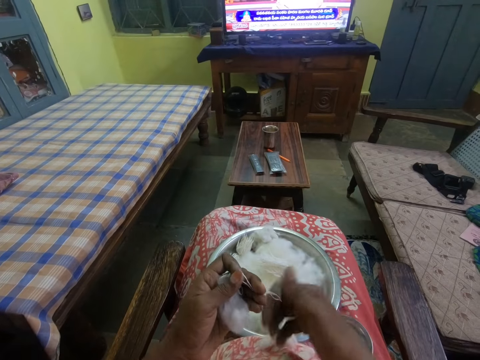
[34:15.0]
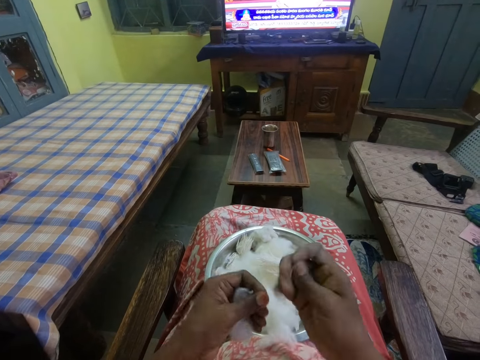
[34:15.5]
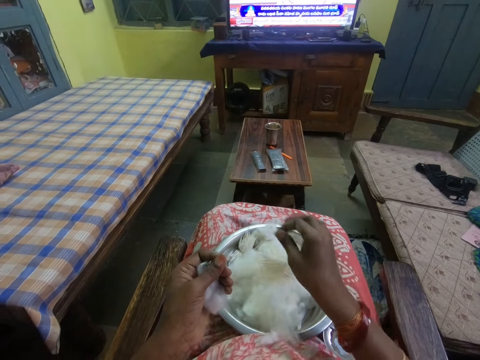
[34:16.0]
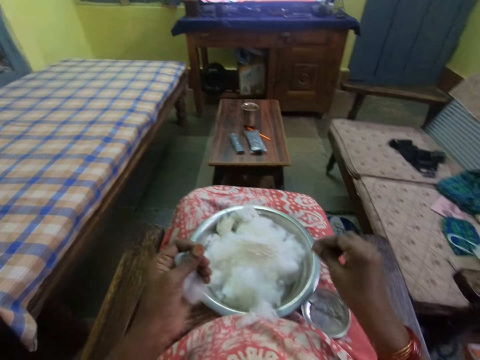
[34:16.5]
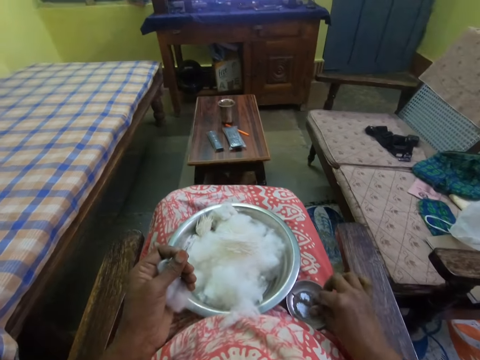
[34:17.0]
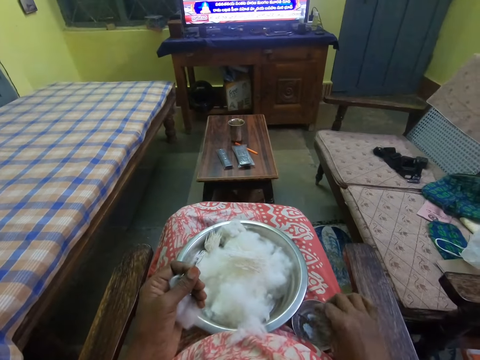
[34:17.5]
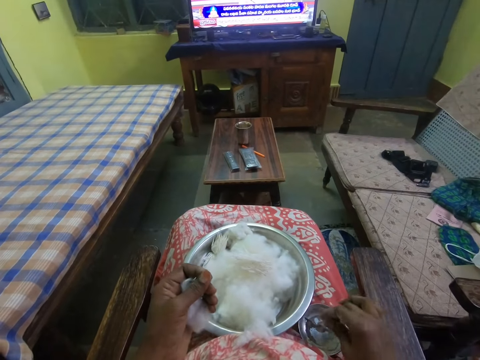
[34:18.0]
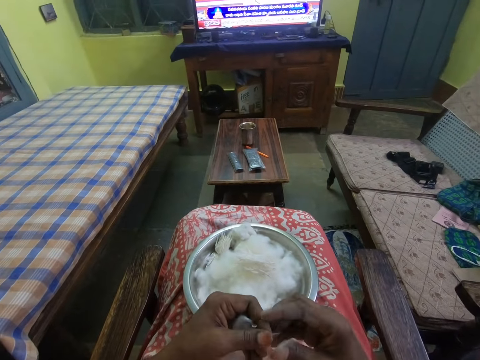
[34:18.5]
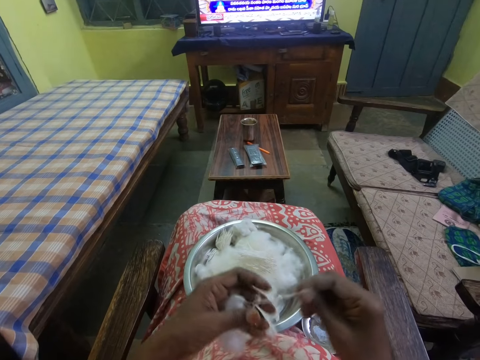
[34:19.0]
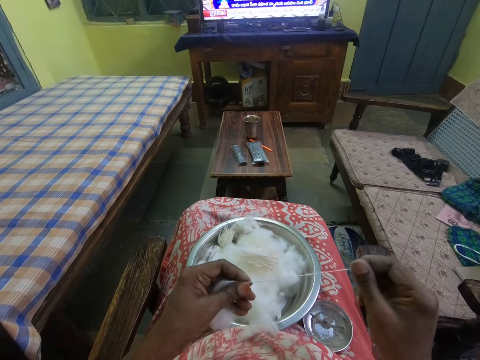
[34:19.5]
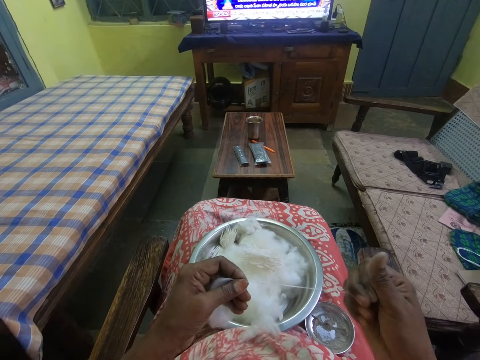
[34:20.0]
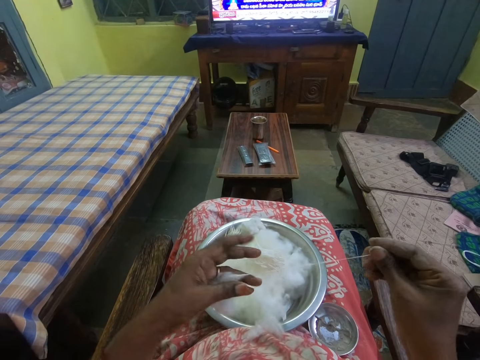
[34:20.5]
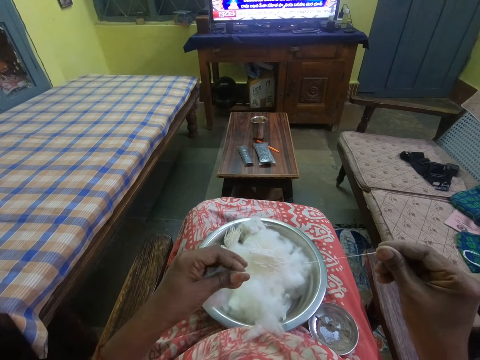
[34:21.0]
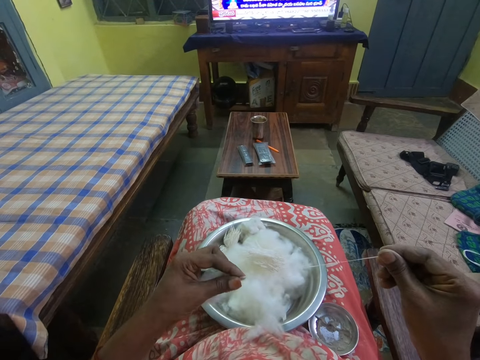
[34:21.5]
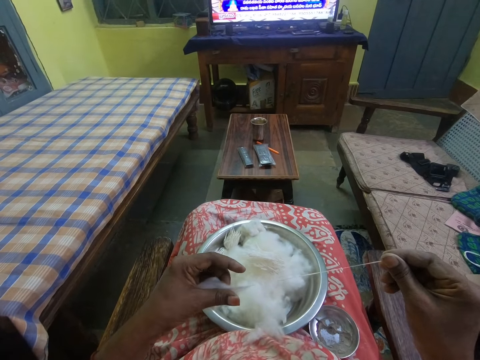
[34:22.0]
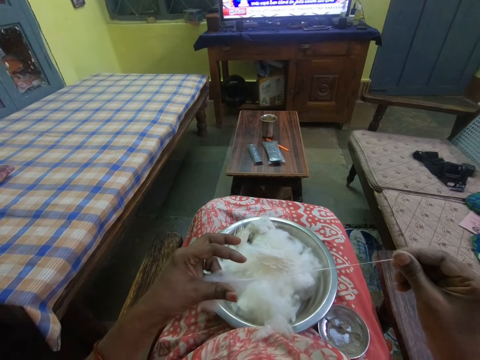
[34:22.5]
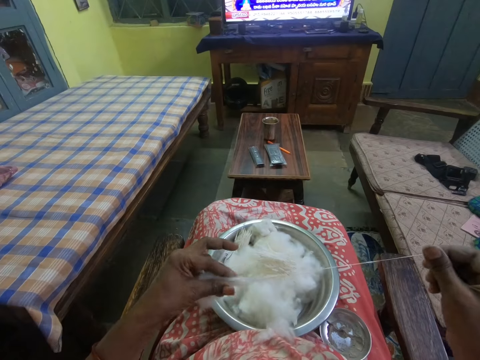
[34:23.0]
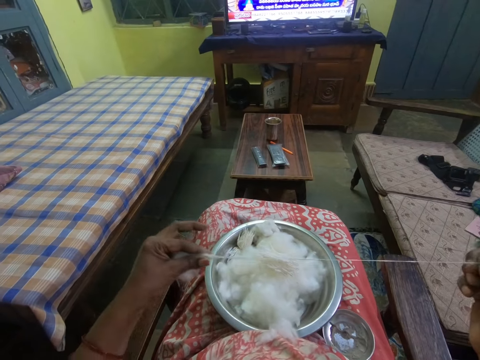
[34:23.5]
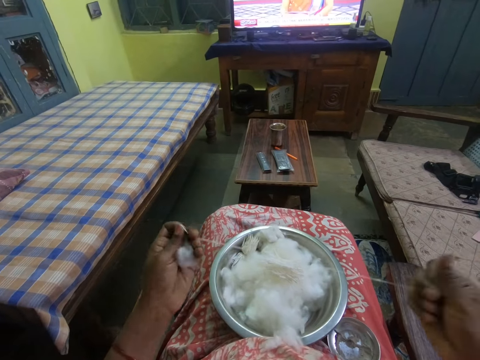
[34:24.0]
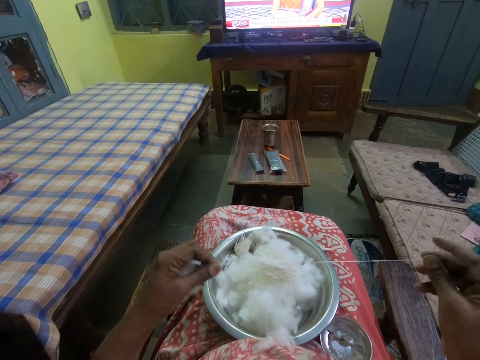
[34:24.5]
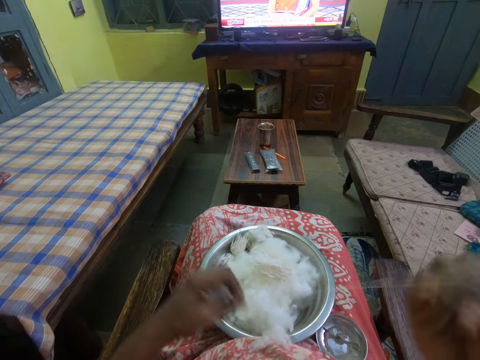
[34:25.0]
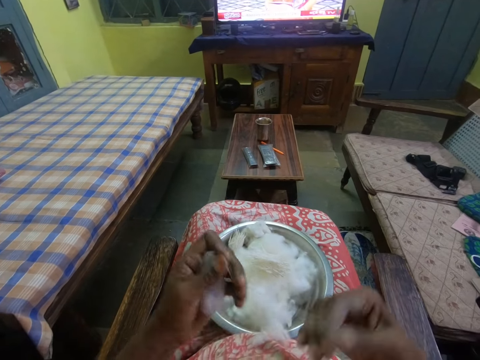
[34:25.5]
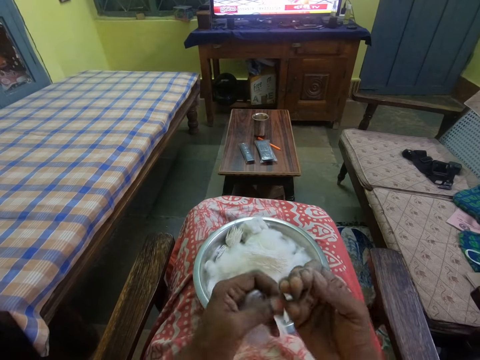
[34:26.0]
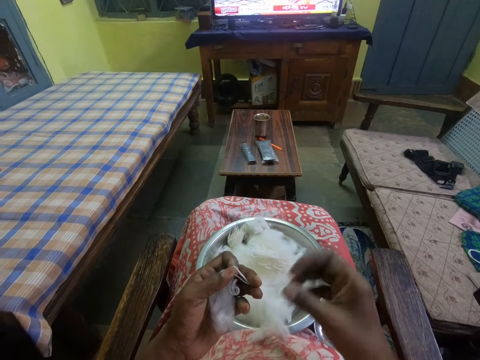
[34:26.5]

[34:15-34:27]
The camera wearer rolls the cotton in her hands. She cuts the cotton. She puts the cotton inside the bowl and dips her fingers inside the bowl of oil. She stretches the cotton in her hands. She rolls the cotton wool. She watches the television. She stretches the cotton in her hands. She folds the cotton around her fingers.

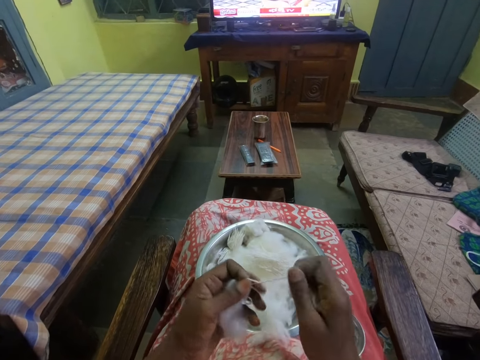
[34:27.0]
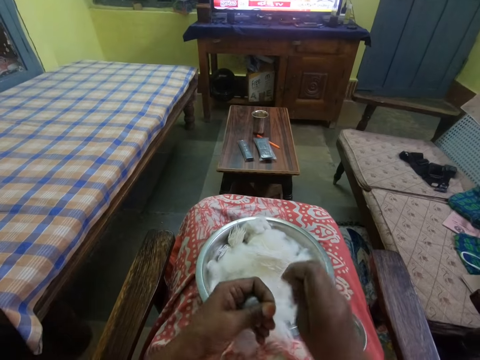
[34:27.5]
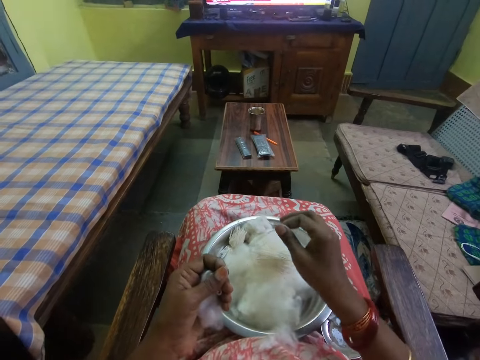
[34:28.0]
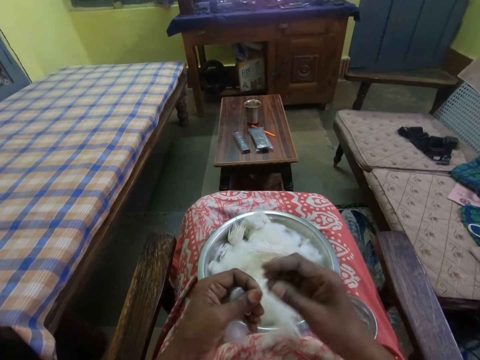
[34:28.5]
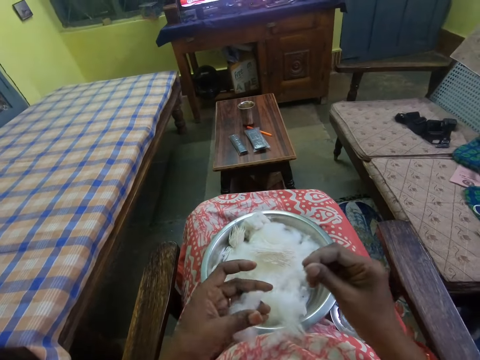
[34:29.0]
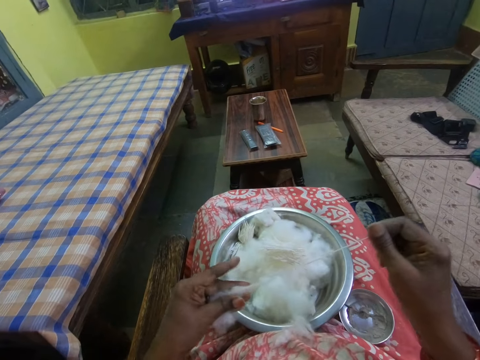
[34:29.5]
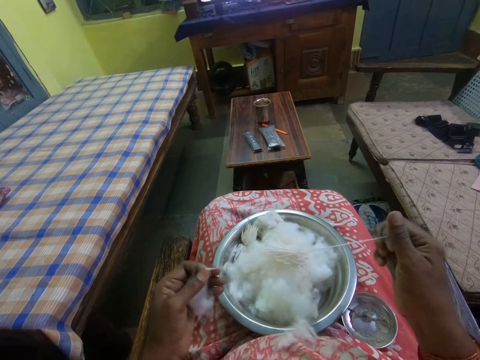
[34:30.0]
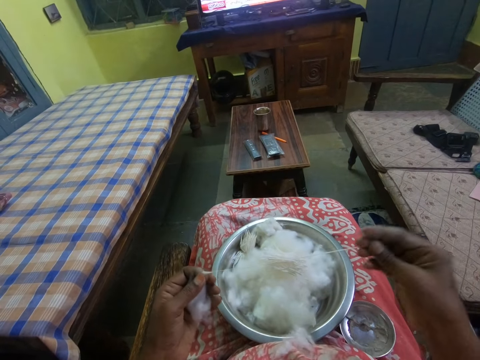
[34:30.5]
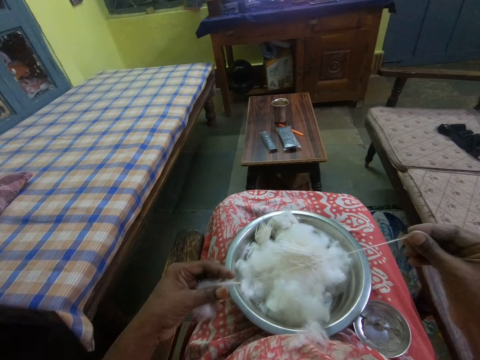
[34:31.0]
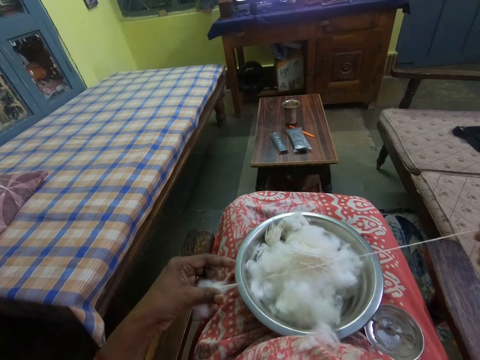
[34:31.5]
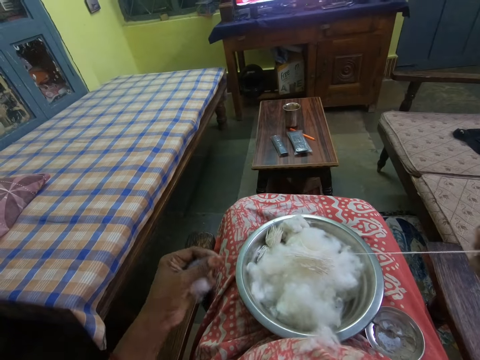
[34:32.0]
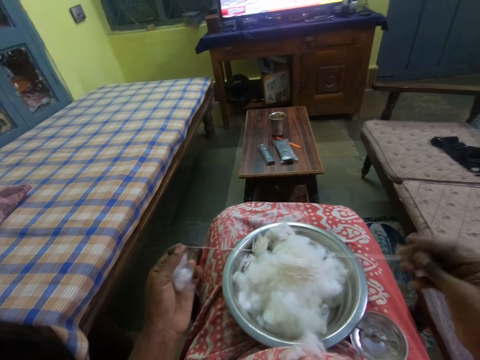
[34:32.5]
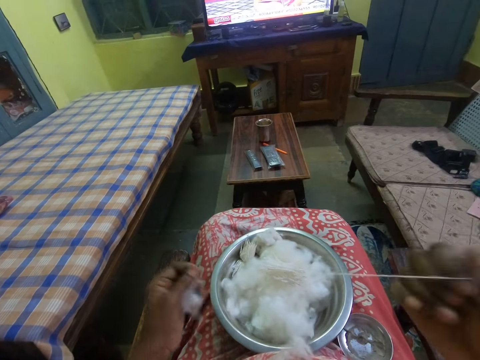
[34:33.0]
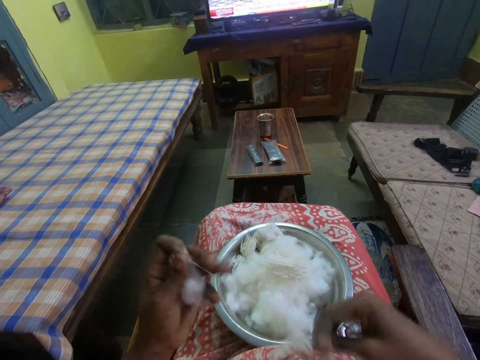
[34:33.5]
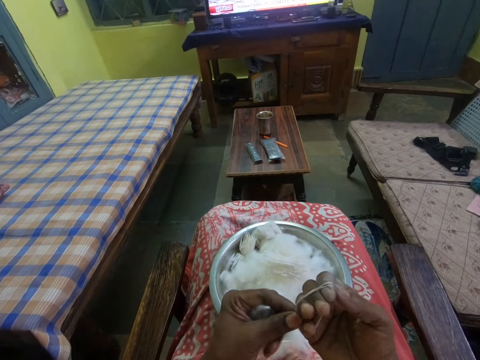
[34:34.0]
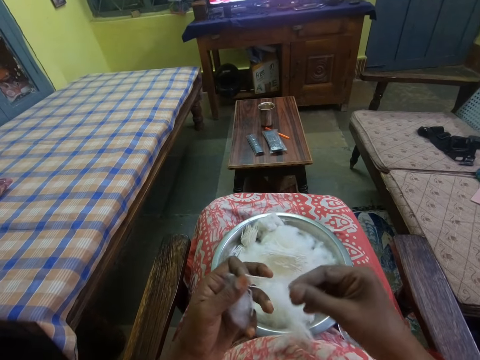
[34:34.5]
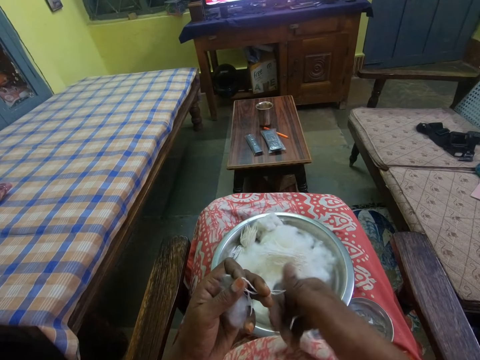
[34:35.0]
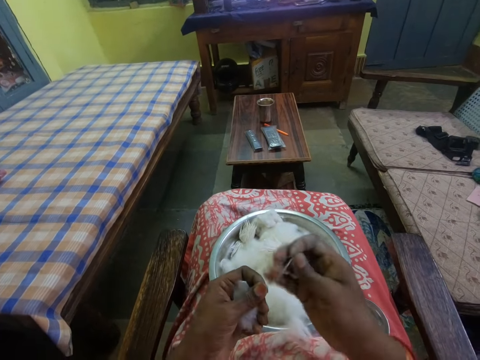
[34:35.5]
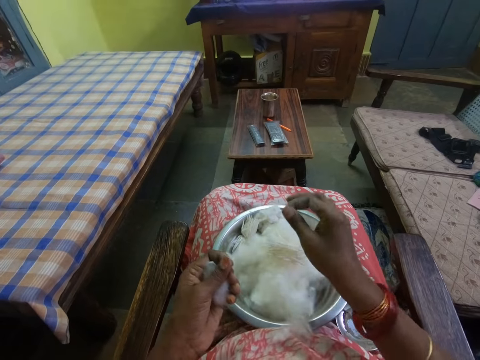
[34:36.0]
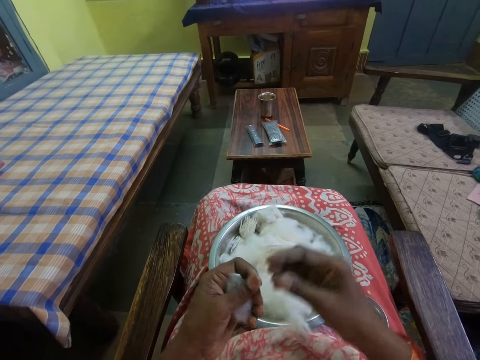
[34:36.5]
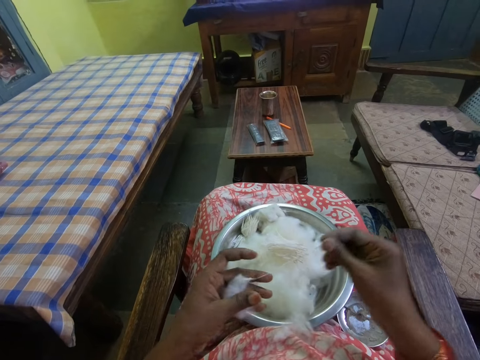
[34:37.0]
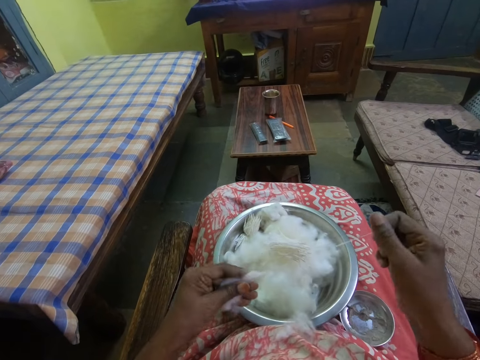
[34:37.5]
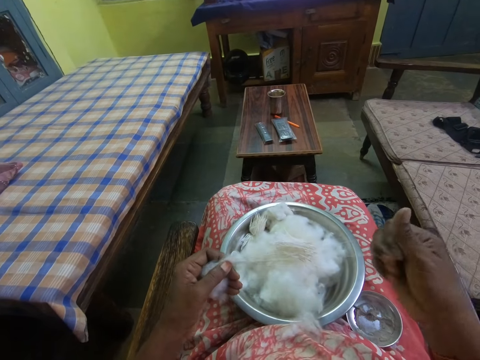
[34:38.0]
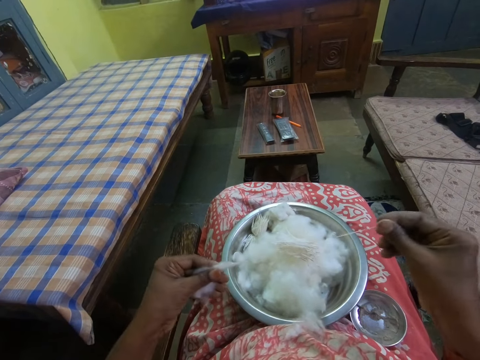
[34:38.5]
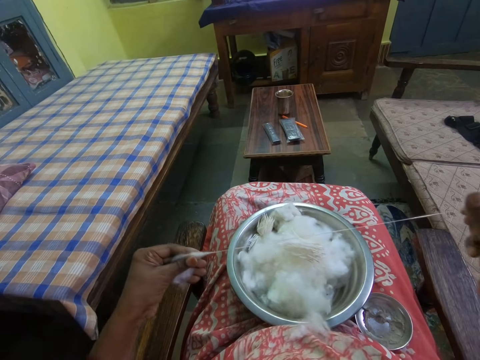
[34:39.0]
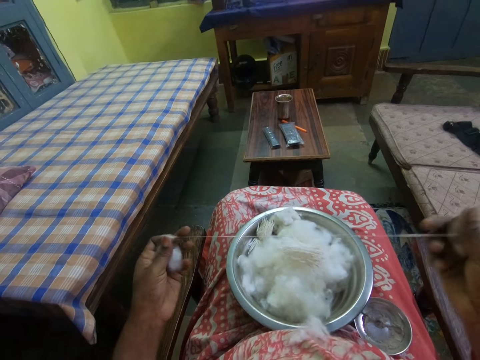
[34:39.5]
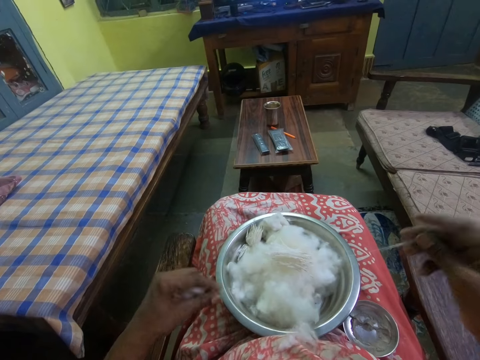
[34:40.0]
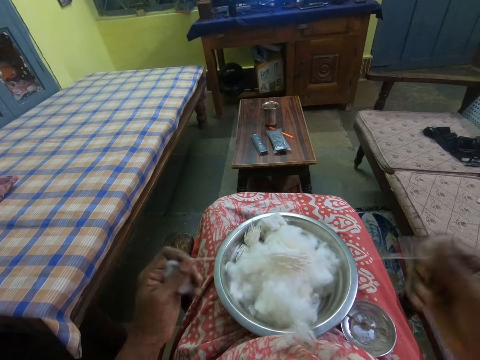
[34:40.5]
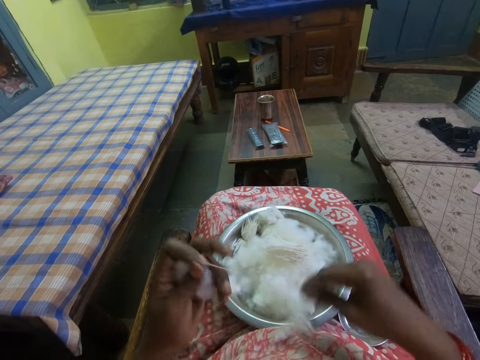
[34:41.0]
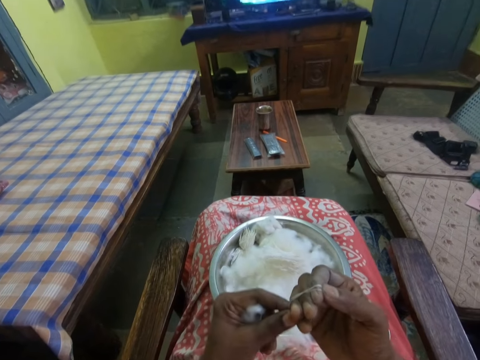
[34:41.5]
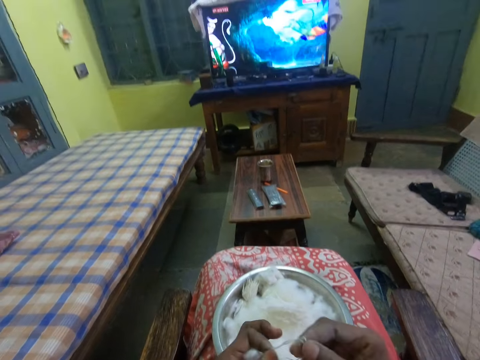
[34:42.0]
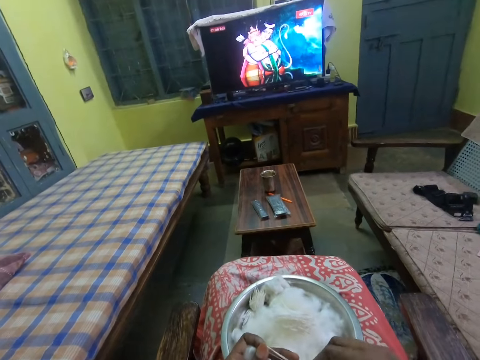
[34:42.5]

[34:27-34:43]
The camera wearer rolls the cotton or cotton wool in her hands. She cuts the cotton wool, puts the cotton inside the bowl, stretches the cotton in her hands and rolls the cotton wool. She folds the cotton around her fingers. She rolls the cotton in her hands, cuts the cotton wool, puts the cotton inside the bowl, stretches the cotton in her hands and rolls the cotton wool. She folds the cotton around her fingers.
